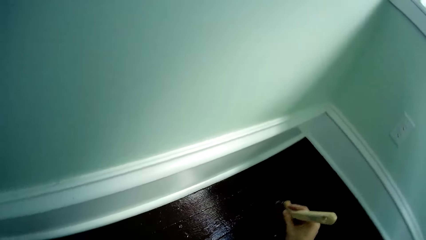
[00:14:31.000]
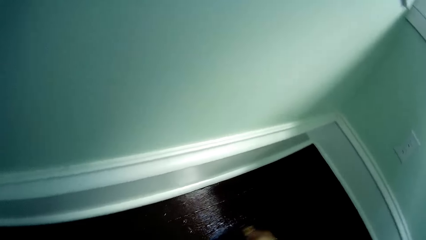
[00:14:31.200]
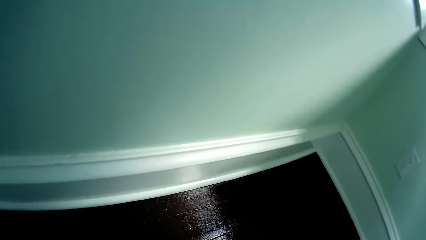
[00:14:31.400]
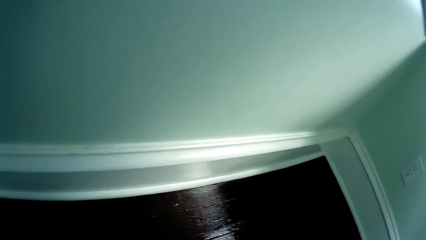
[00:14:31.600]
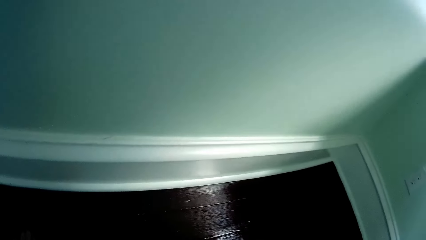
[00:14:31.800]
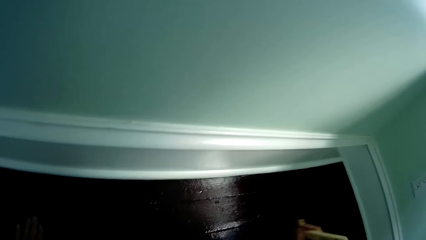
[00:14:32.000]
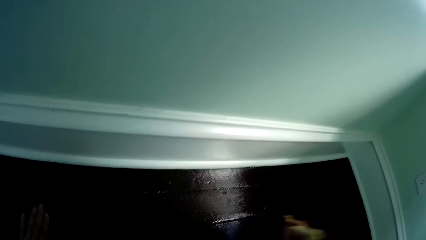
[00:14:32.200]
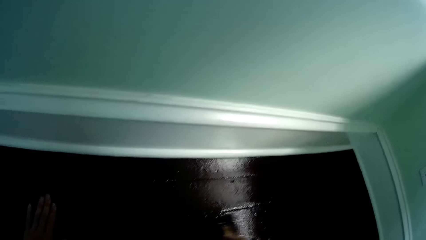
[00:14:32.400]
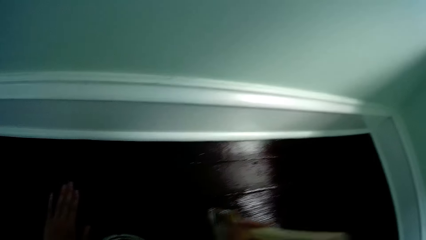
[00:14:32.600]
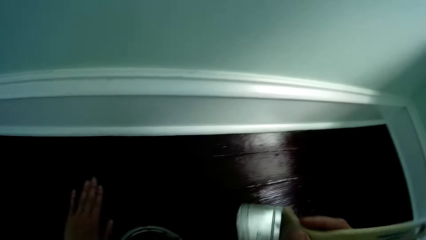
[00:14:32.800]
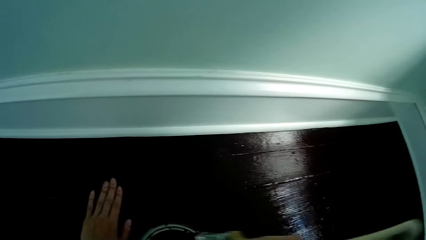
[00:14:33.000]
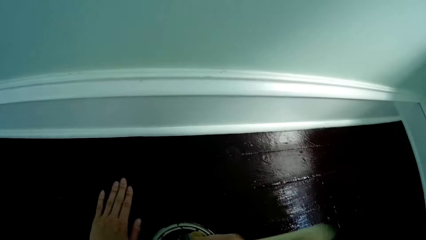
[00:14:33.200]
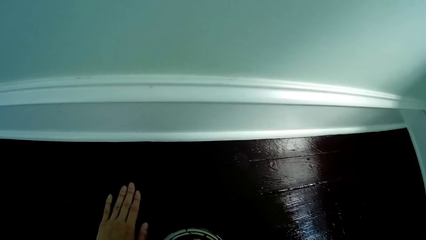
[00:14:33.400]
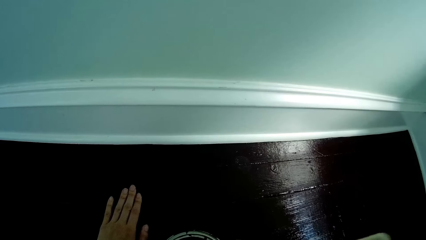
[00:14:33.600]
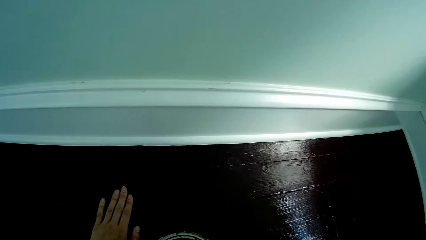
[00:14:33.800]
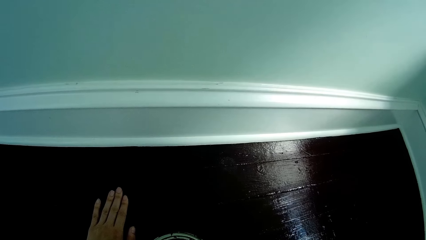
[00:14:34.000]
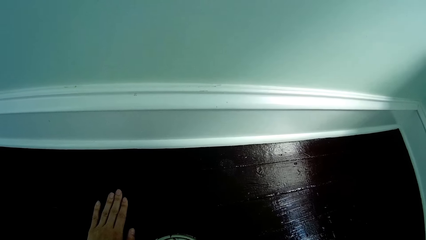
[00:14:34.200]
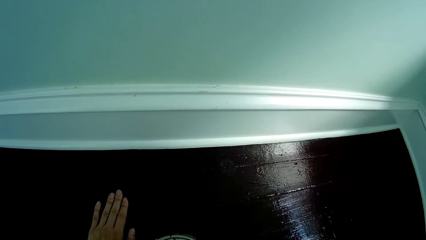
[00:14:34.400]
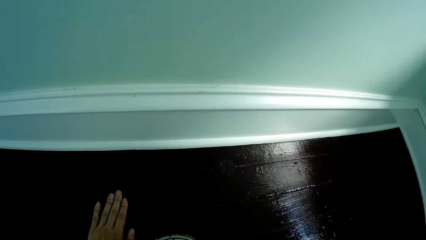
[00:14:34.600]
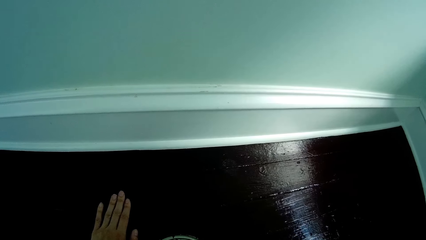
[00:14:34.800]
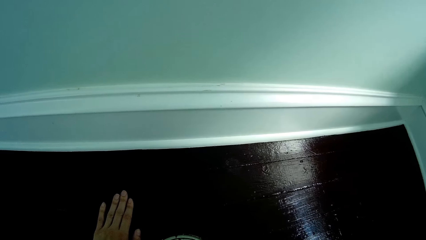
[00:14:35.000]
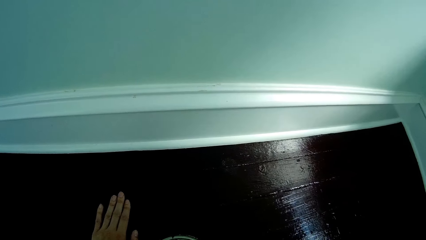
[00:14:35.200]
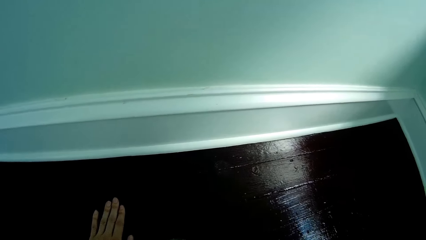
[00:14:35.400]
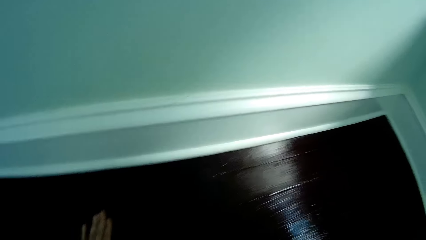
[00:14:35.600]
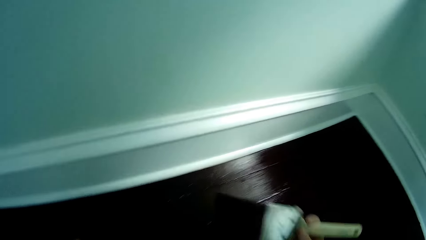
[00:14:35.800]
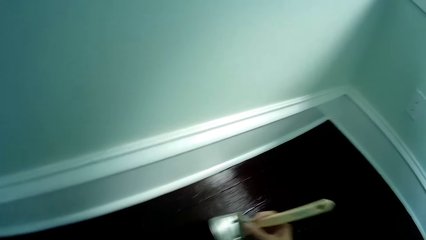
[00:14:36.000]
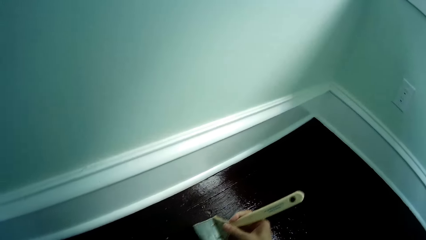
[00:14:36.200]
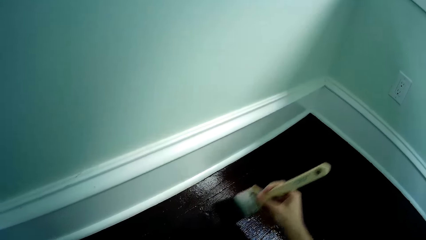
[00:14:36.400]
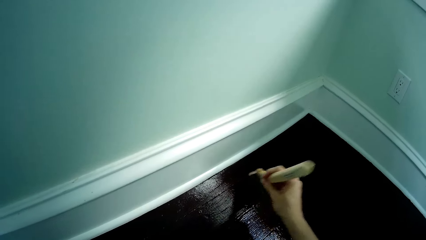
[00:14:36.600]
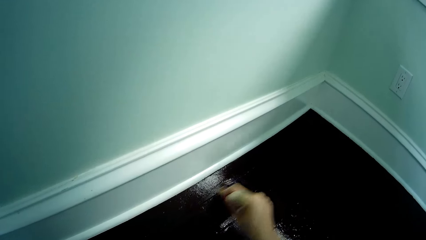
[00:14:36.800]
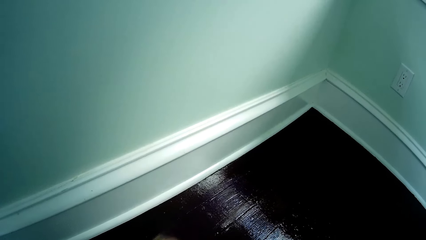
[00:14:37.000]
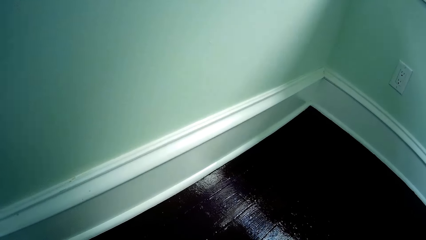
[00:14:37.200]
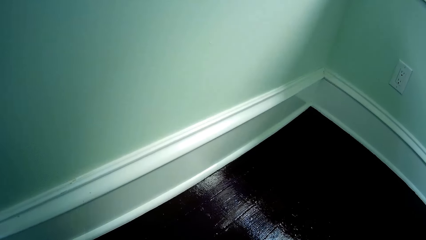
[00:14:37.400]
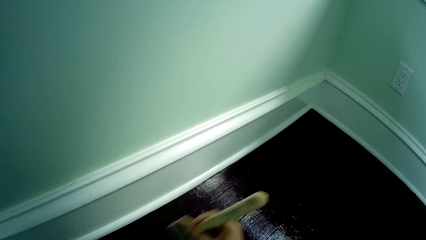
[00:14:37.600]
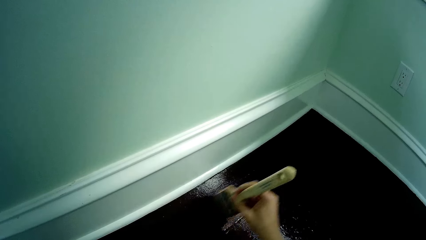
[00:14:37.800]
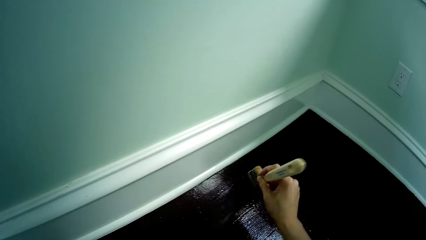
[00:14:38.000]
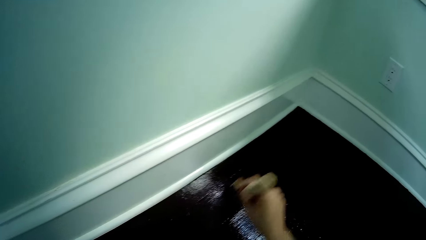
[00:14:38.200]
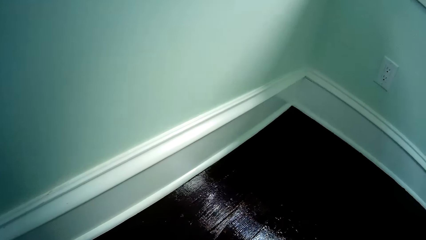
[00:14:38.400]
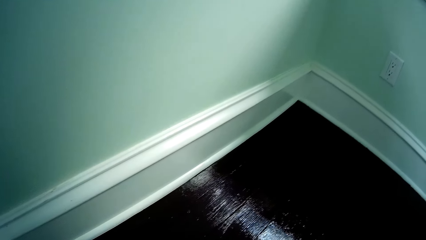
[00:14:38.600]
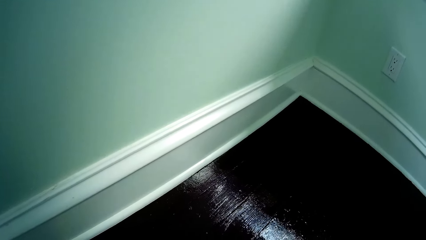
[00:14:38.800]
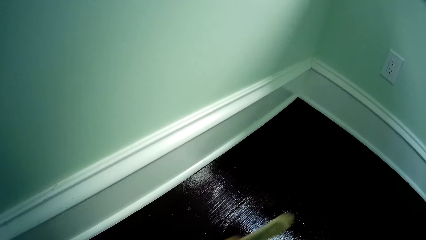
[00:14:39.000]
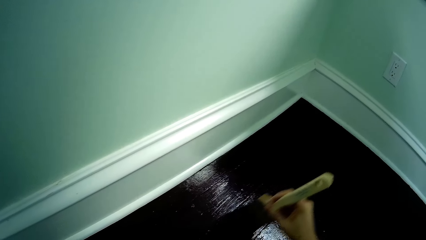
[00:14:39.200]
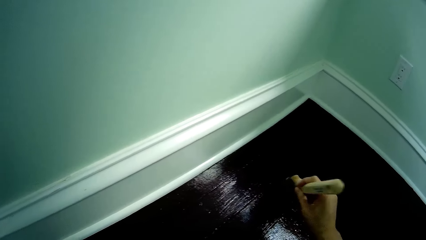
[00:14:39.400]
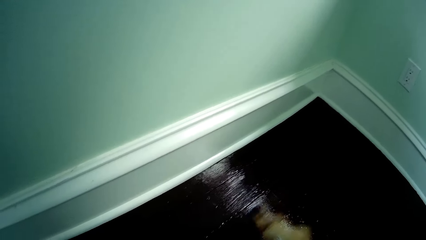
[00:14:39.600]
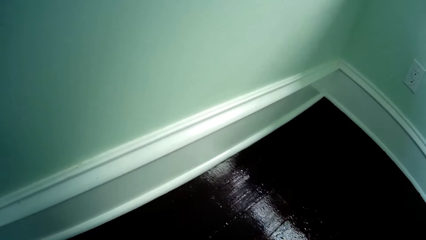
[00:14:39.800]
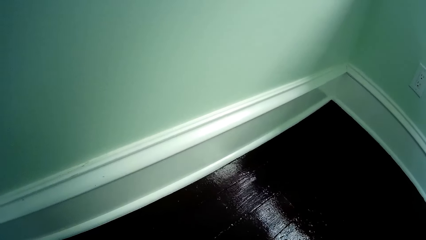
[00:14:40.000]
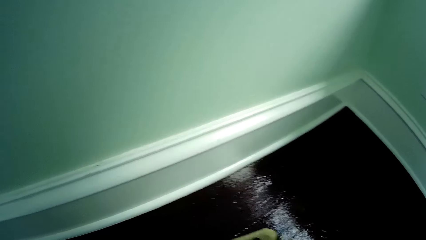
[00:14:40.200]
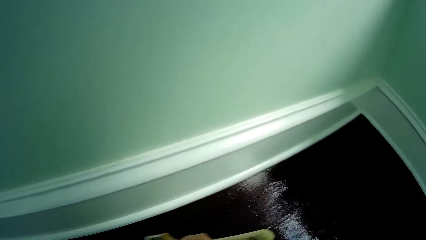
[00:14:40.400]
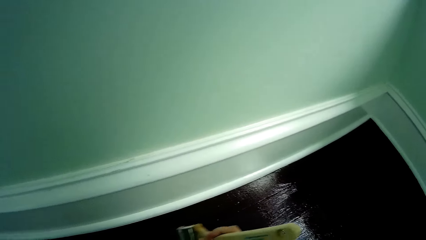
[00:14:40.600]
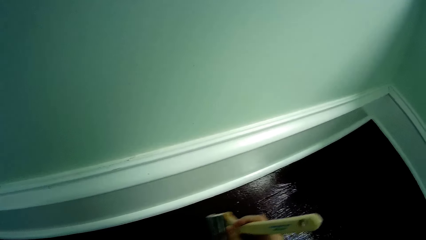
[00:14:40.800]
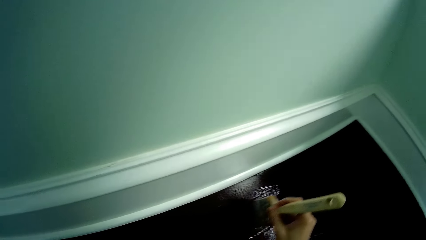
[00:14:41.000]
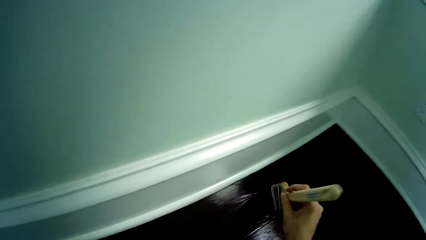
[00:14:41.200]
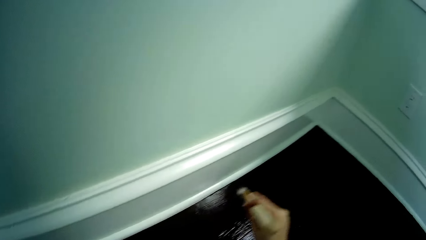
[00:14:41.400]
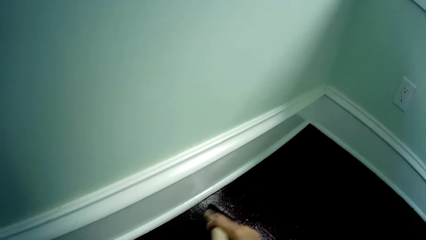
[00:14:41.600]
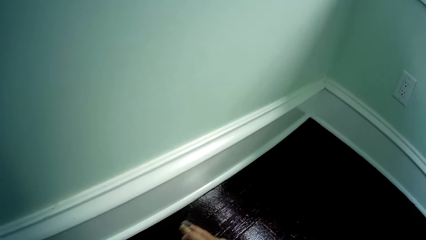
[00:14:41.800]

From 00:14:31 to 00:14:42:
The camera wearer dips the brush in the paint container. They paint the floor.

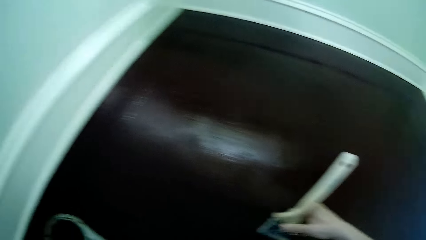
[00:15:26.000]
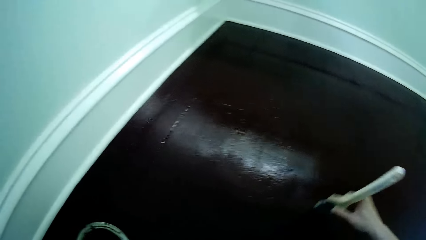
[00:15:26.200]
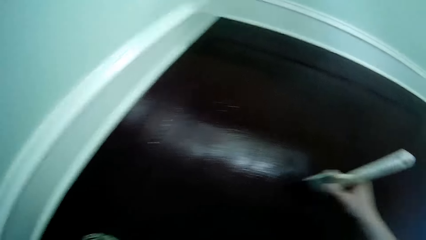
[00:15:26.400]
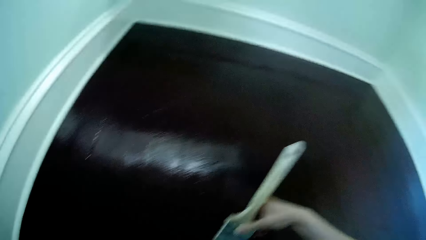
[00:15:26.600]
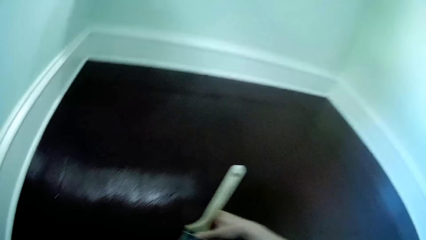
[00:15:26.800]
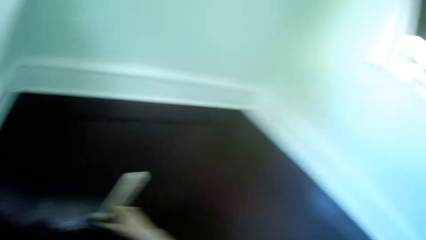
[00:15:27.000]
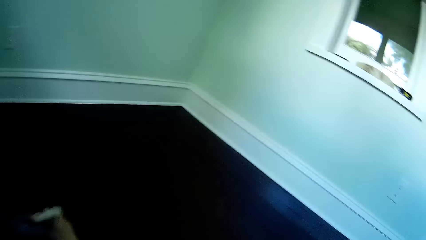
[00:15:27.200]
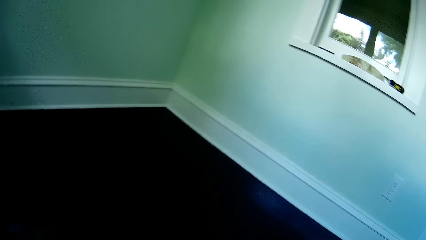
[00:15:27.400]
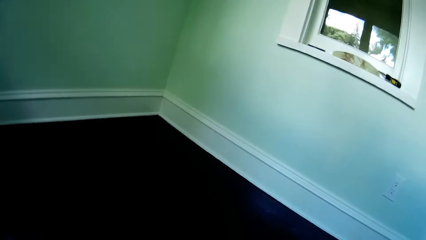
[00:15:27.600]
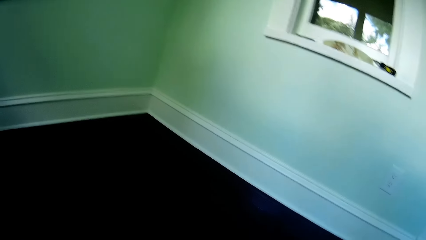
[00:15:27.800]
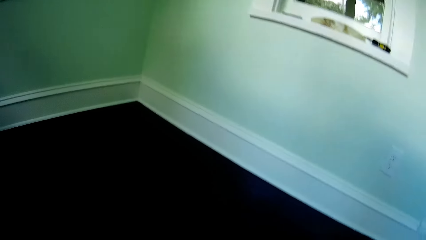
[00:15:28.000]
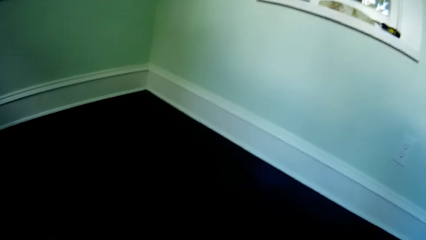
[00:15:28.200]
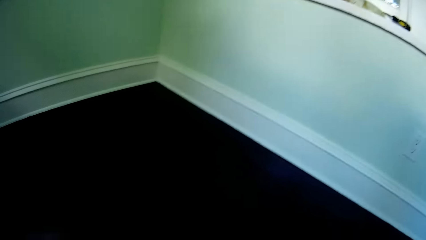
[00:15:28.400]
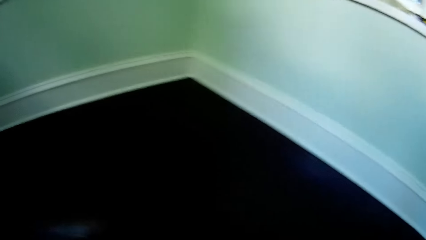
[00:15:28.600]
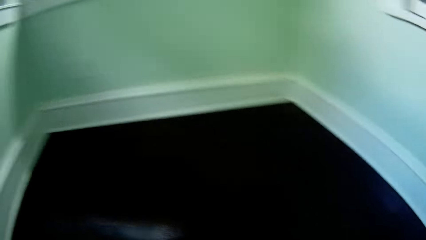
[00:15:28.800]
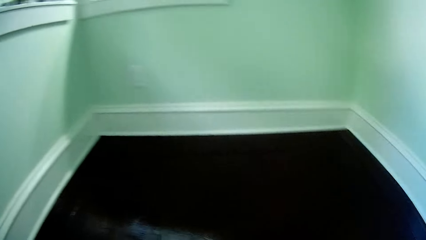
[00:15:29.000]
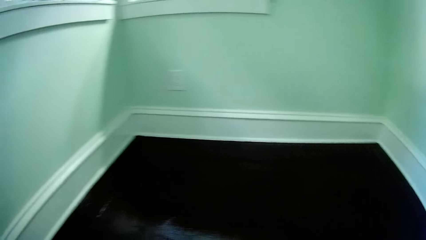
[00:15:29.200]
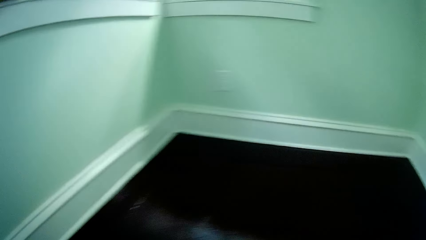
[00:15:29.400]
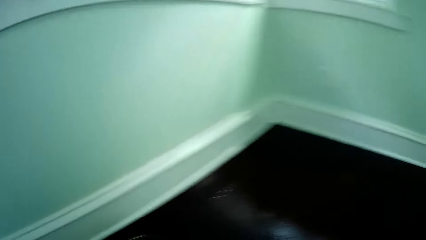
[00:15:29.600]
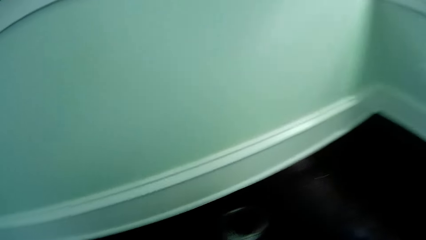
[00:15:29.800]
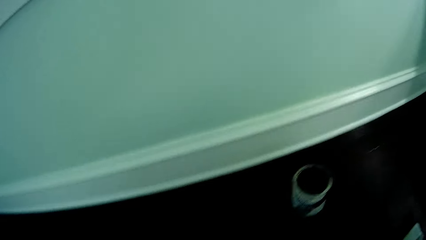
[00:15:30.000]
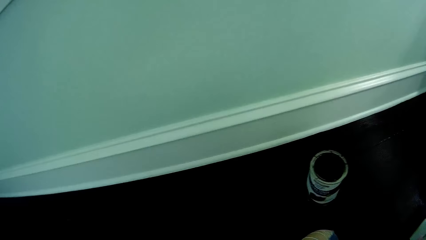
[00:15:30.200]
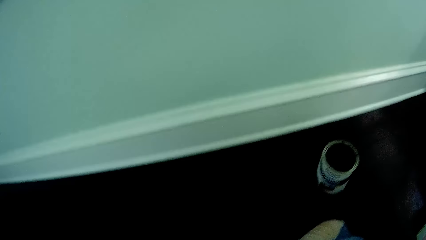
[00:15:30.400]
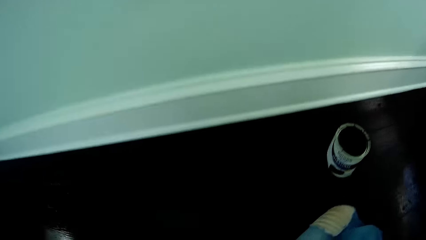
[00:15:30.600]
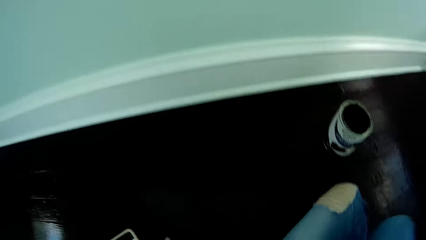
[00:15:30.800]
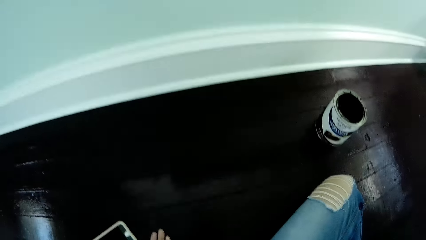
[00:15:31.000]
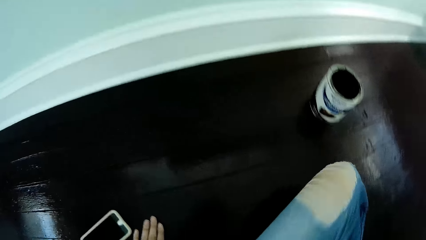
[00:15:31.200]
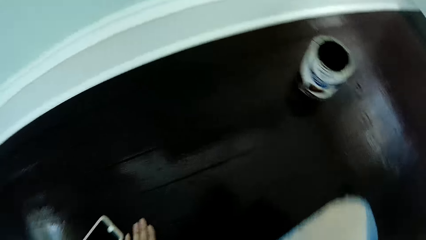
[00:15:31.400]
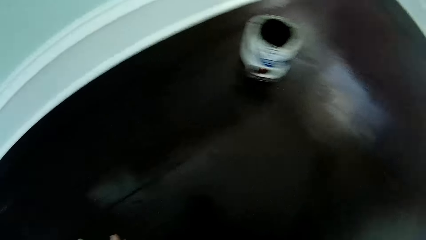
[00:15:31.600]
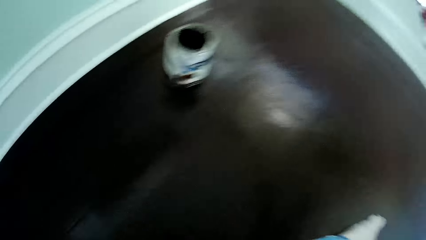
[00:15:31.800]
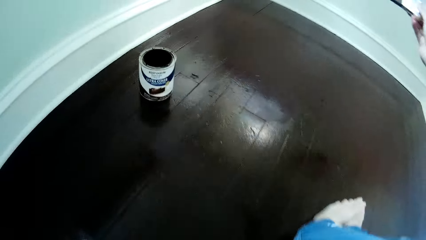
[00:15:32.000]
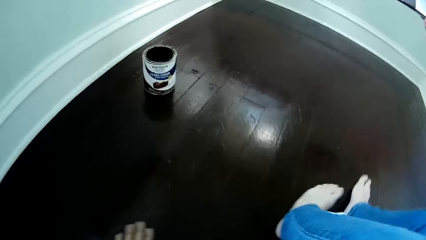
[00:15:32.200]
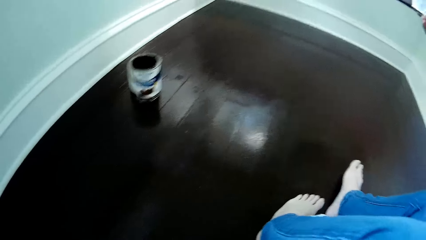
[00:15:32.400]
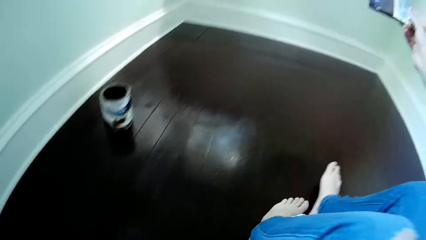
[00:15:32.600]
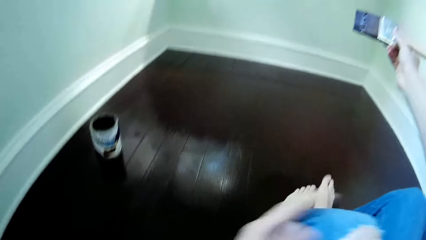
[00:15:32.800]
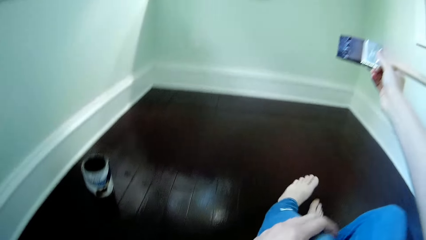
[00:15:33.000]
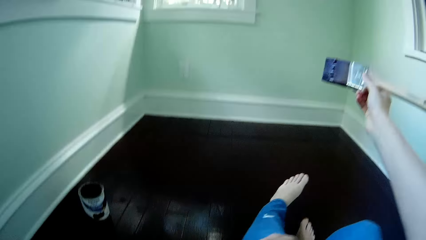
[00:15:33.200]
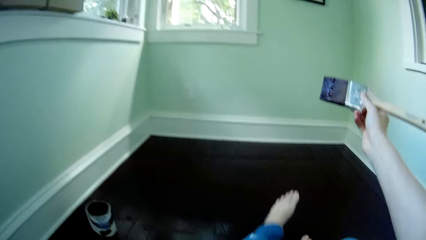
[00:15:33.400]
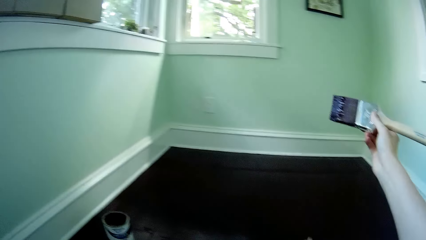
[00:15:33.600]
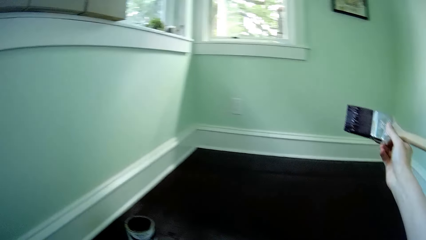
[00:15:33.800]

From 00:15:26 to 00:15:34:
The camera wearer stops painting. They sit on the floor.
